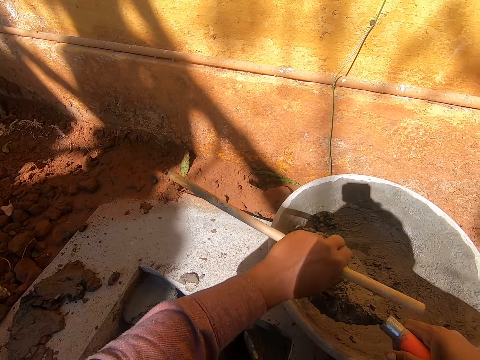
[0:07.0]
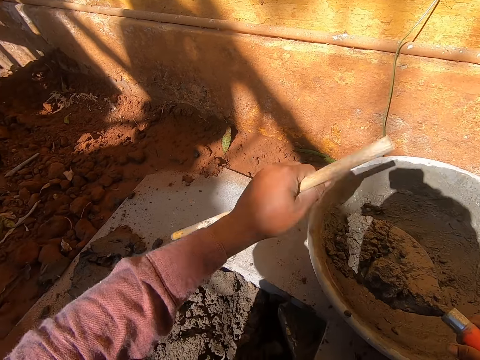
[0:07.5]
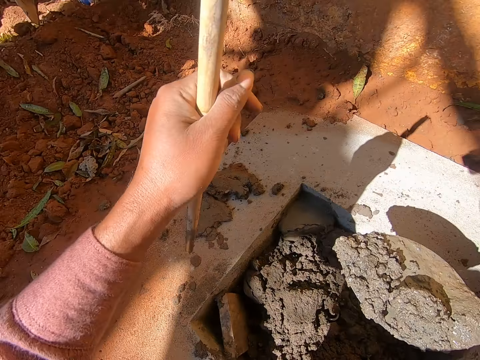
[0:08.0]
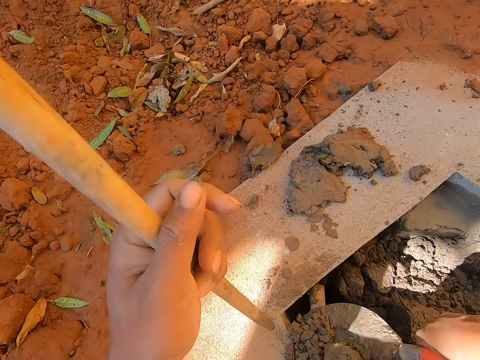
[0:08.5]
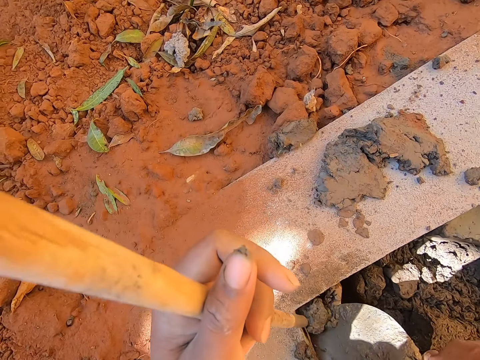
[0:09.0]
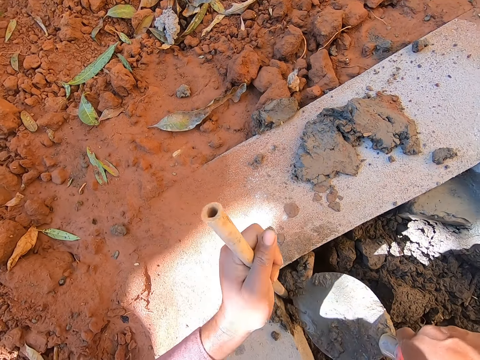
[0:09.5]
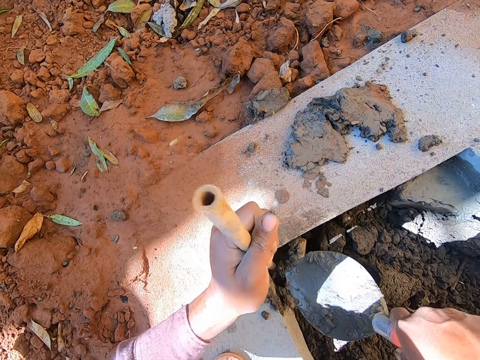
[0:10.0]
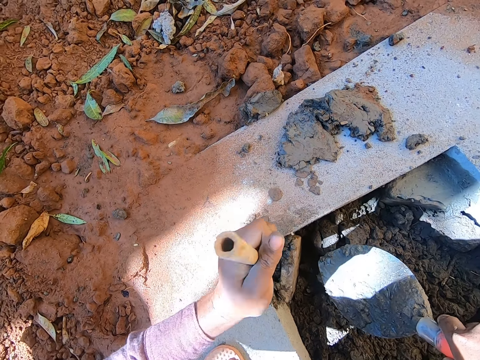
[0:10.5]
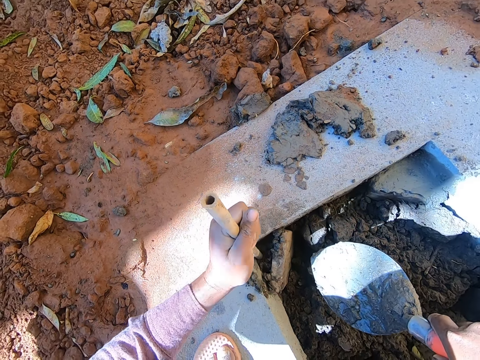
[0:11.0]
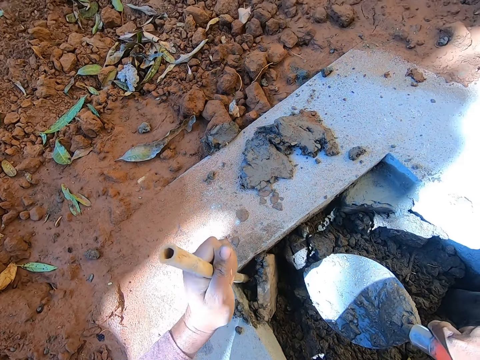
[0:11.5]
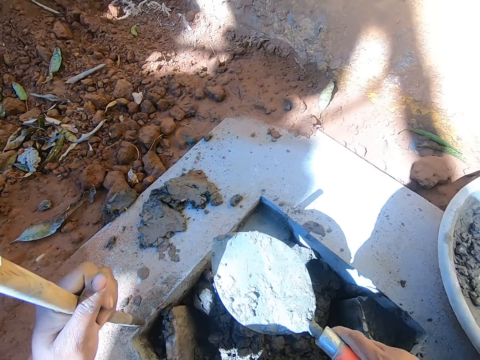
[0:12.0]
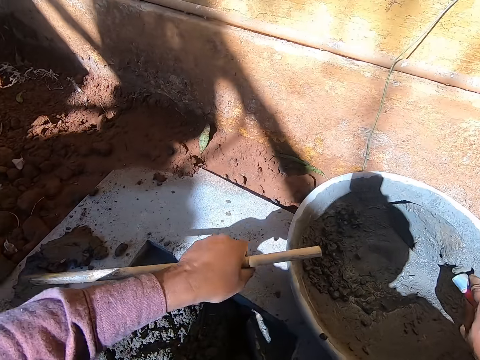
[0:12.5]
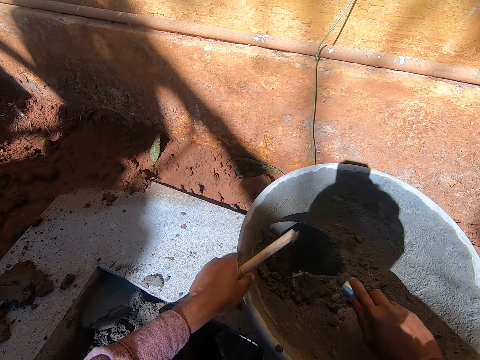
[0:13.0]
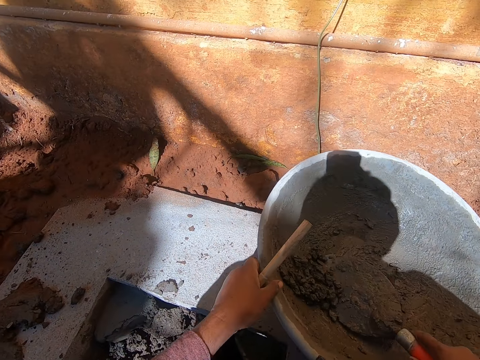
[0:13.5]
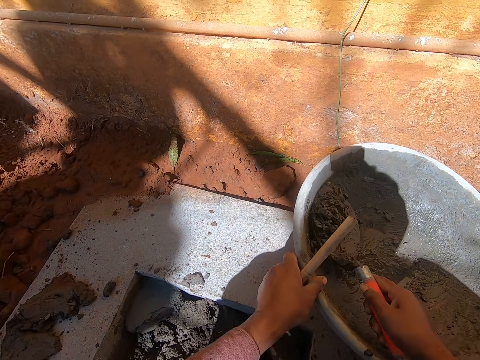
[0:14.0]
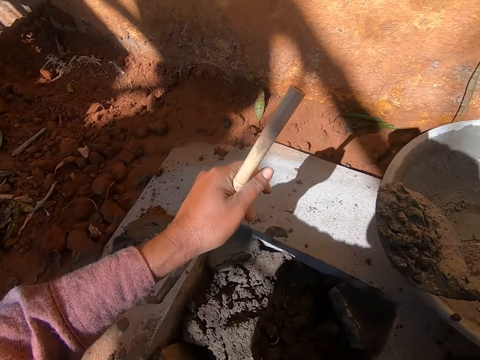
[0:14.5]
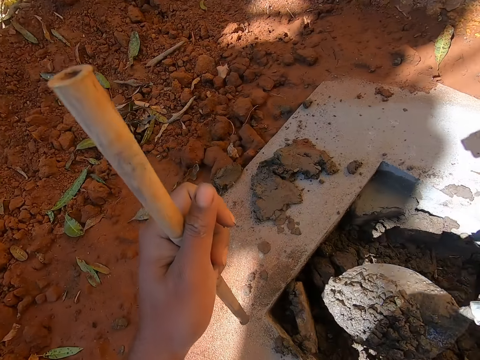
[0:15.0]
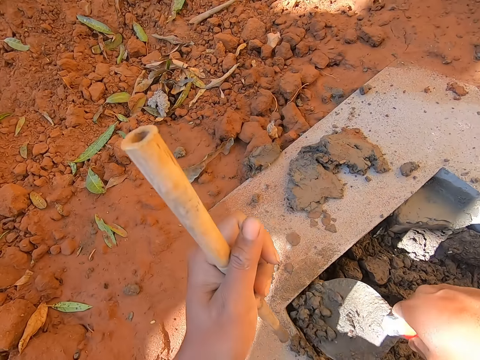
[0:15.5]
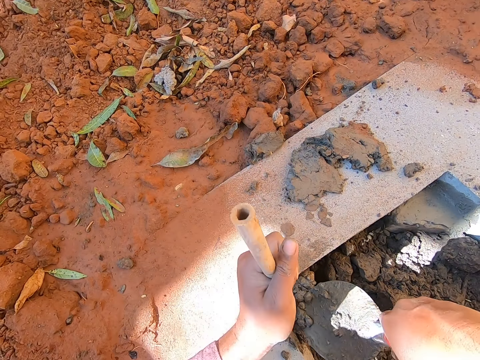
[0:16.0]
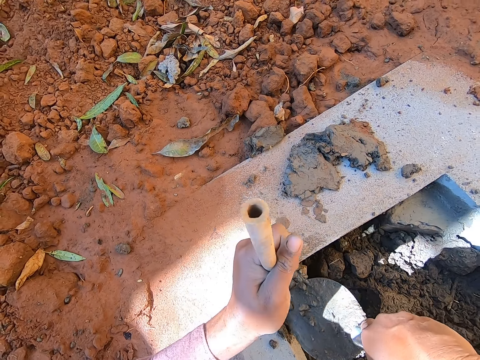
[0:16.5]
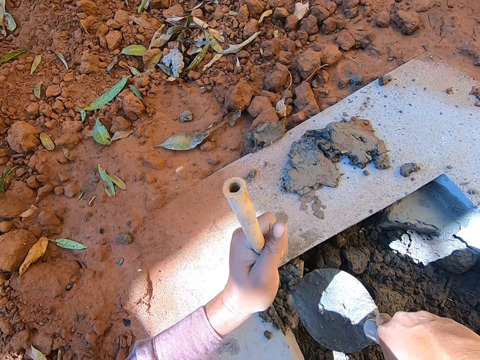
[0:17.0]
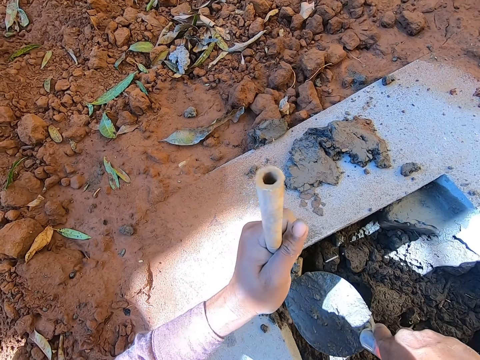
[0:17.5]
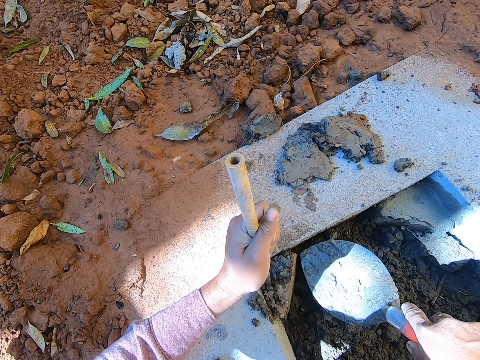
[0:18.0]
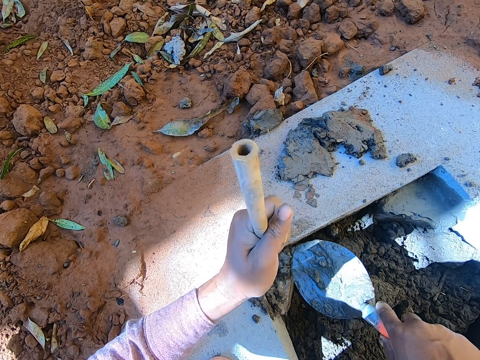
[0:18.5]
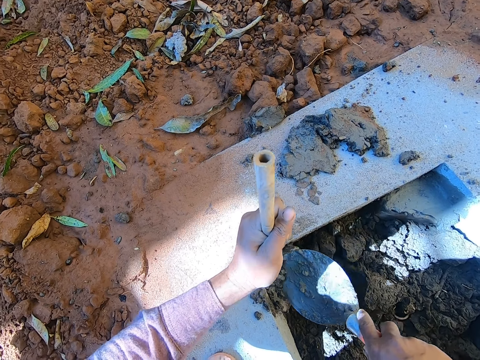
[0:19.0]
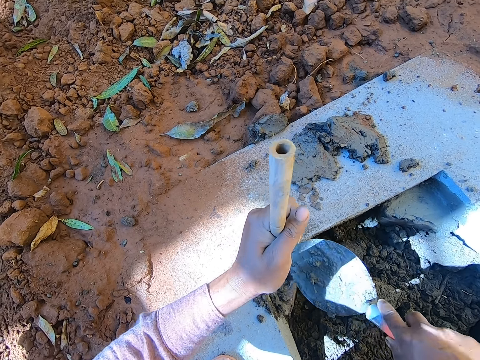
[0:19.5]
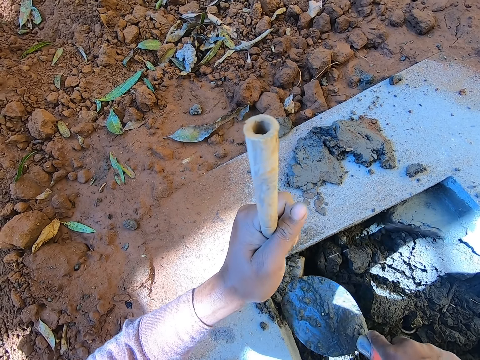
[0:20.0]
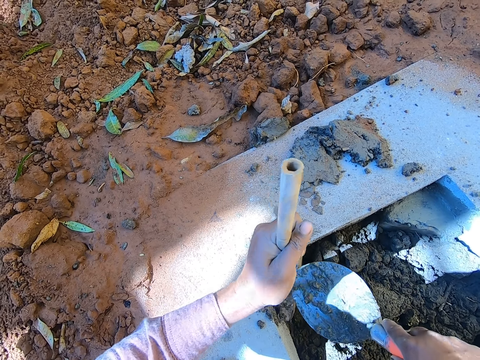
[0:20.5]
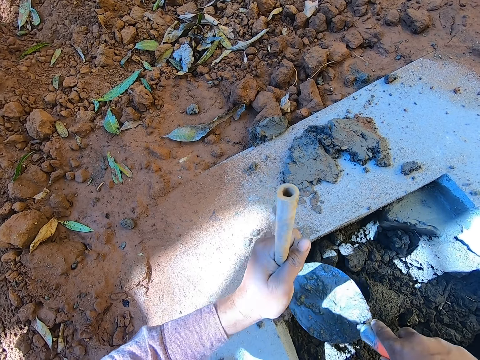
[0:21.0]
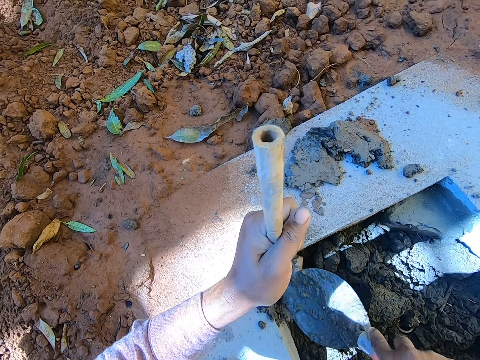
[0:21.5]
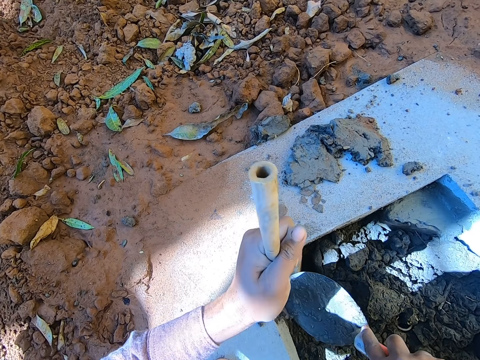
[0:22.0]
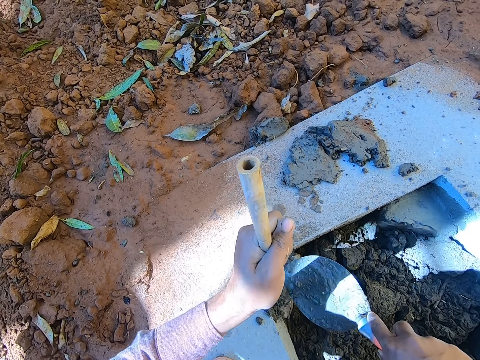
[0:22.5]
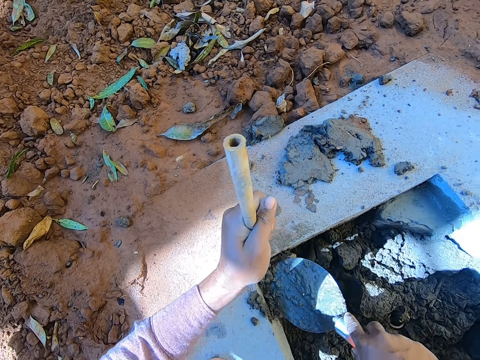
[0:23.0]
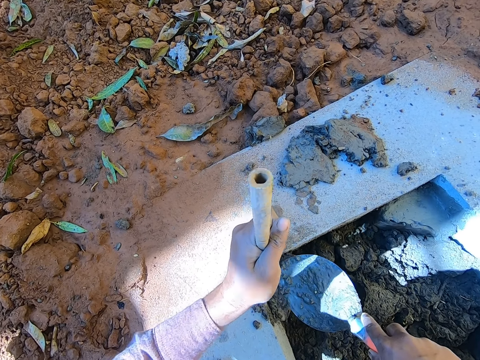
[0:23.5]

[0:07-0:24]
The camera wearer picks something from the concrete. They pour the mortar in the hole and push the mortar with the stick. They collect the mortar with a trowel. They pour the mortar in the hole and push the mortar with the stick. They smoothen the mortar.

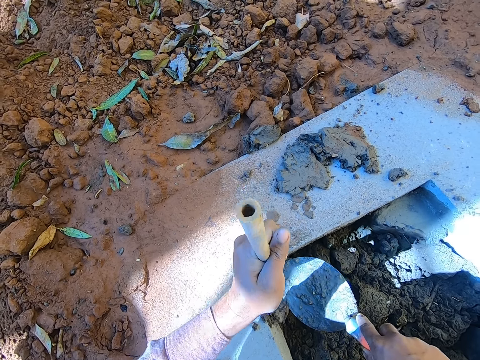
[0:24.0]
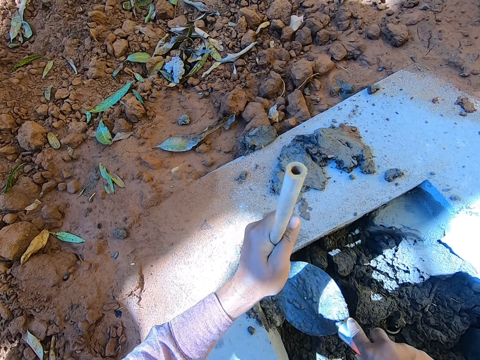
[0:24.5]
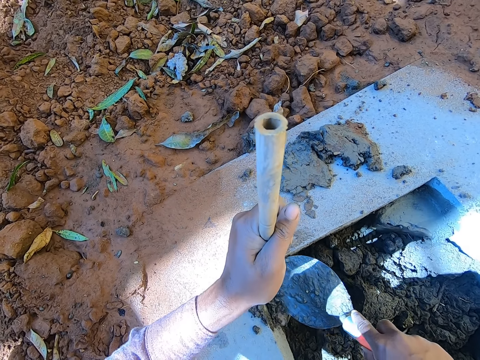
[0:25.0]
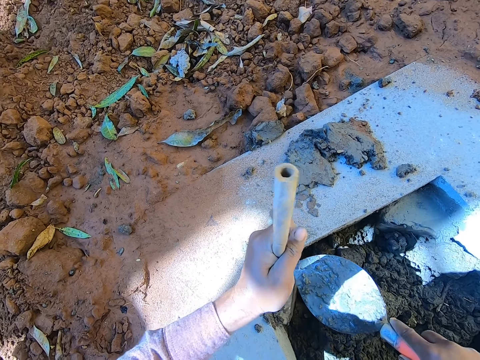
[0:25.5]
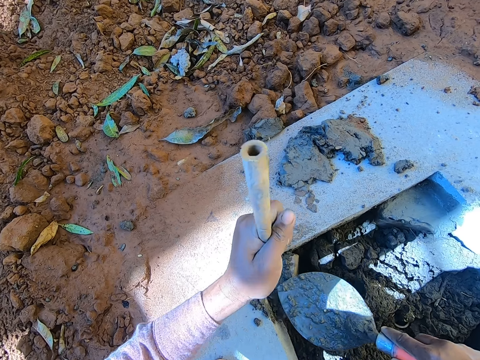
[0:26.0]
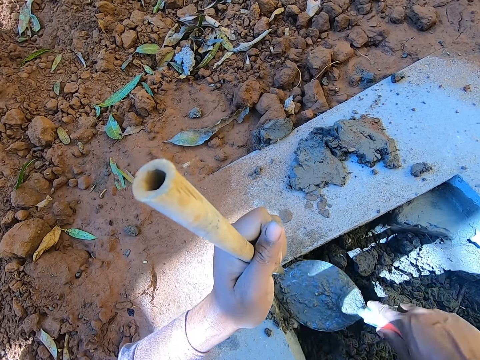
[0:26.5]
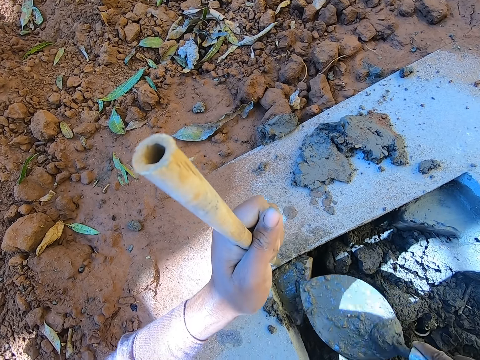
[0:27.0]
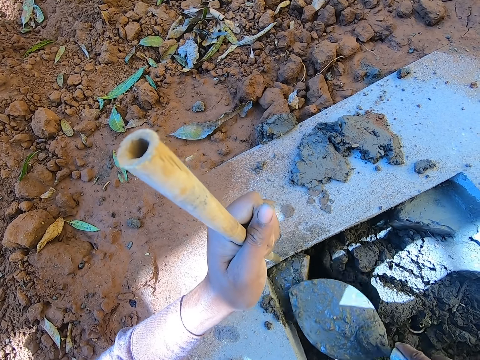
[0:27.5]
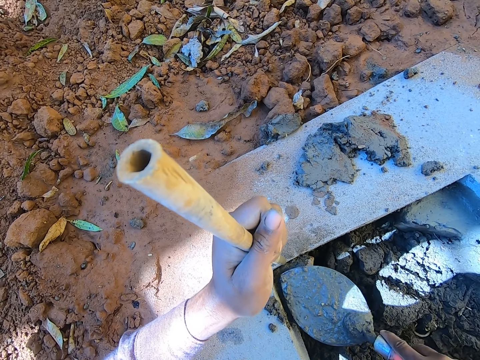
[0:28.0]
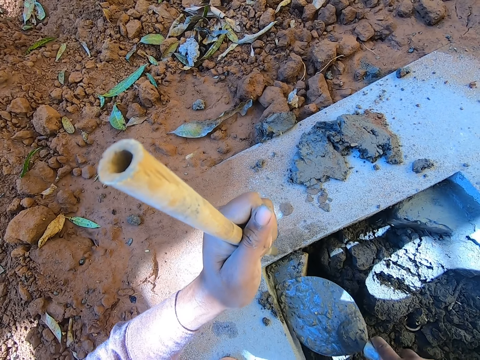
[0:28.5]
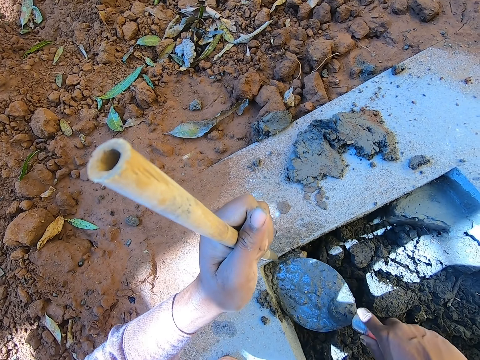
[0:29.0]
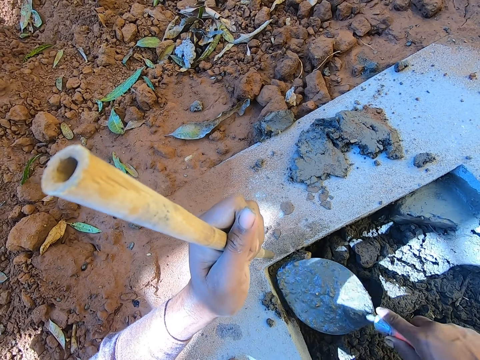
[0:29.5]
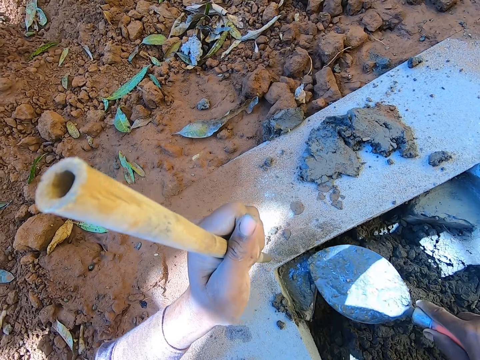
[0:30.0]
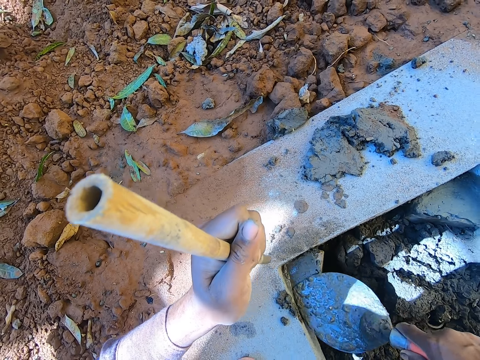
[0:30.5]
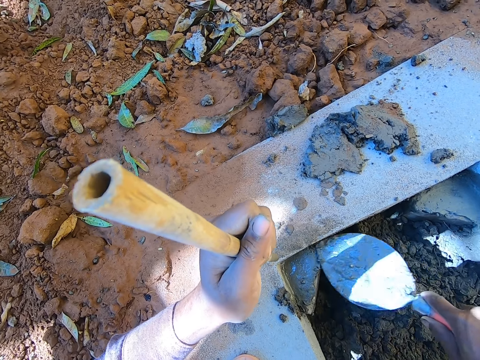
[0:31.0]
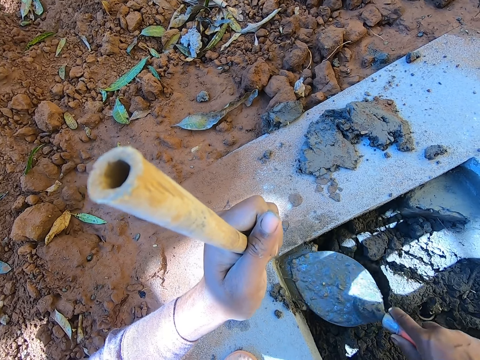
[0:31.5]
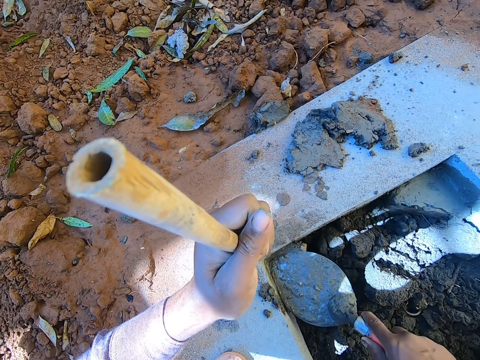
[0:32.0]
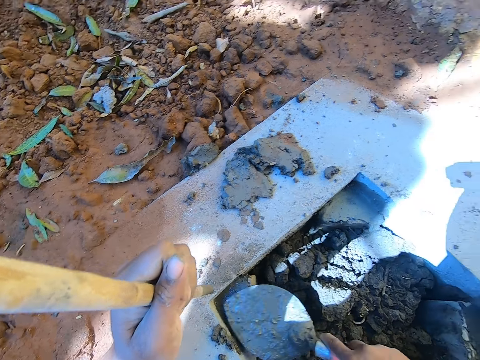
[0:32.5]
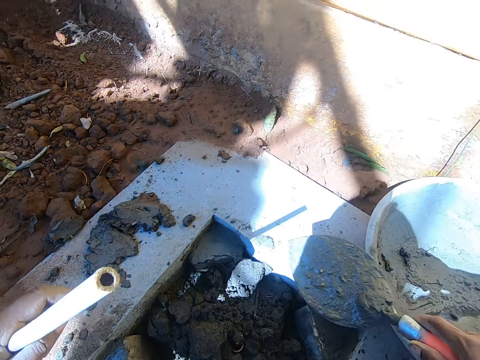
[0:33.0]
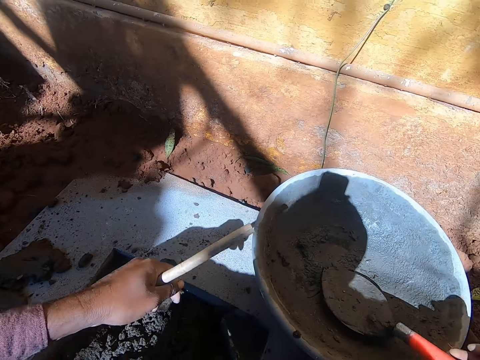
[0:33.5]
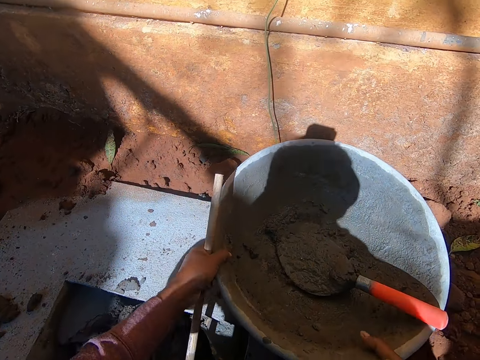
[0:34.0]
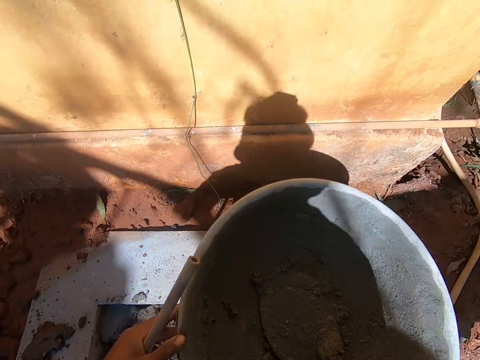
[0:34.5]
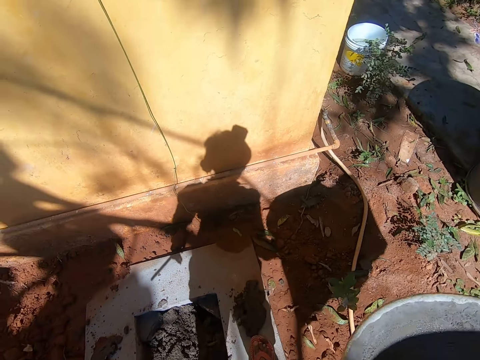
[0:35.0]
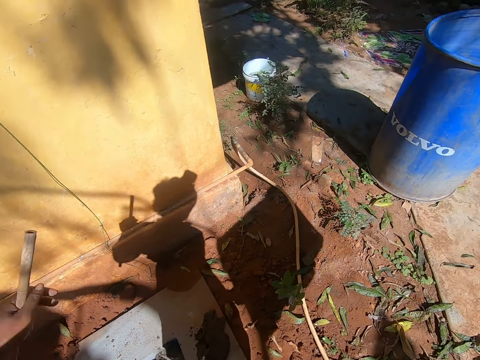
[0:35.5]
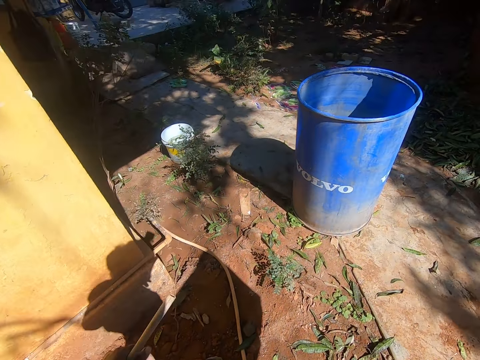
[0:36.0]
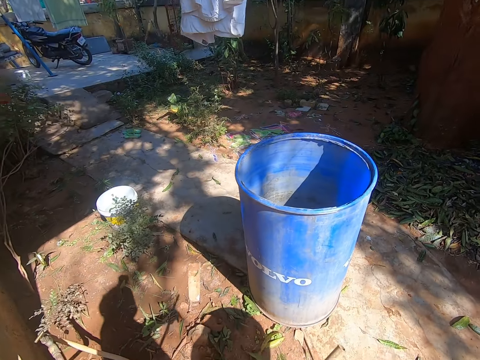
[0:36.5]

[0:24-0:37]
The camera wearer picks up the basin or bowl. They carry the bowl around the compound.
